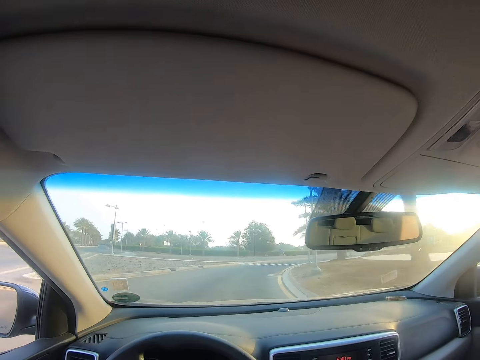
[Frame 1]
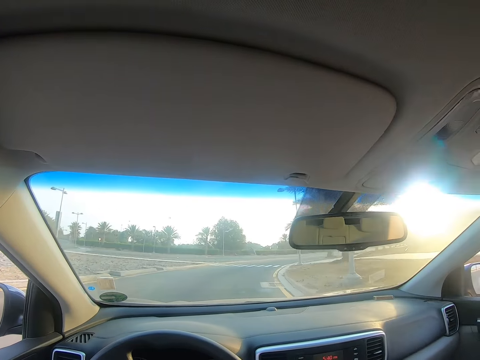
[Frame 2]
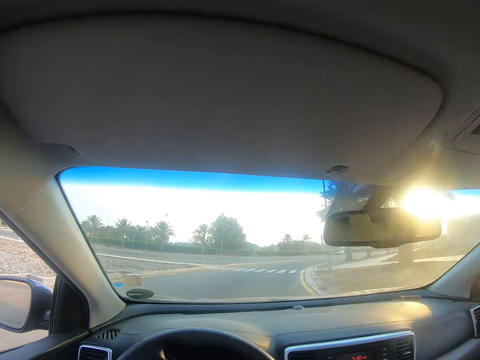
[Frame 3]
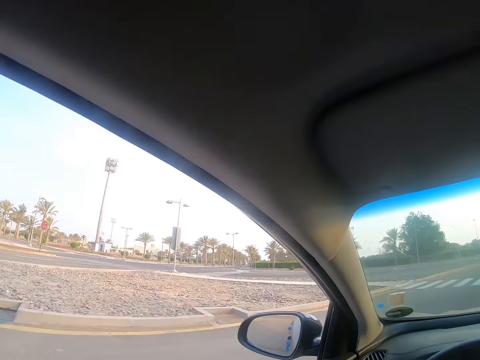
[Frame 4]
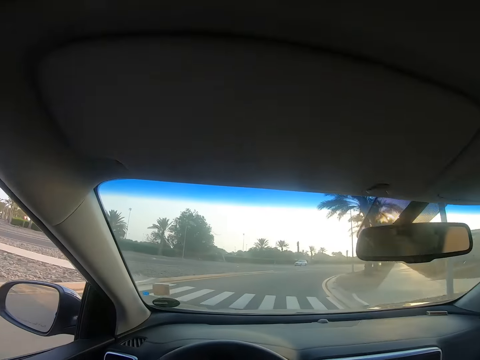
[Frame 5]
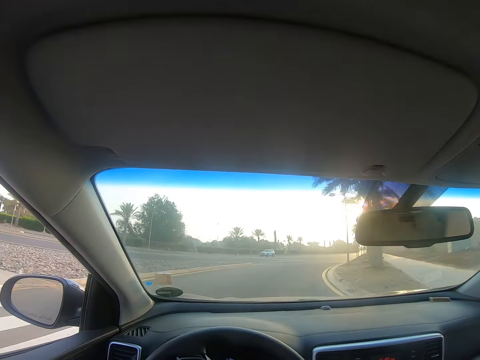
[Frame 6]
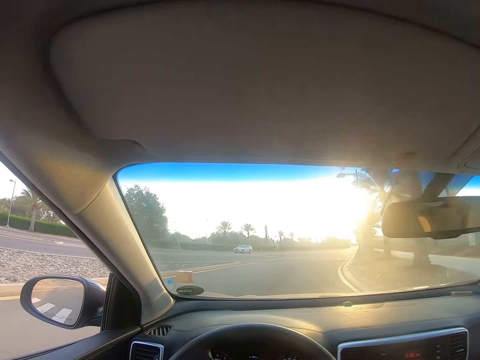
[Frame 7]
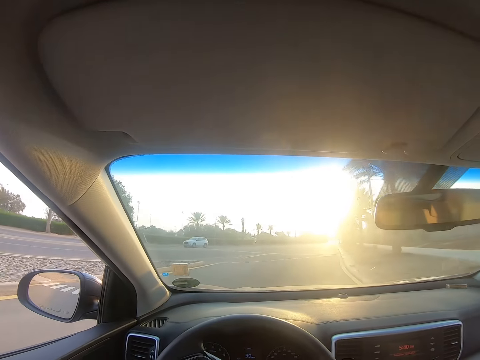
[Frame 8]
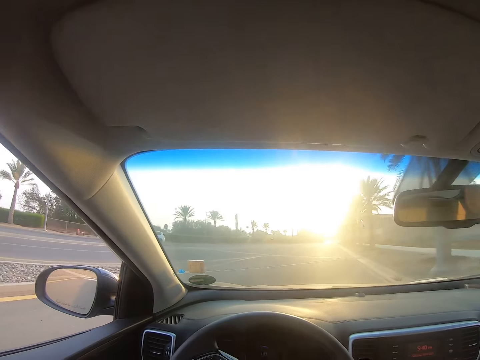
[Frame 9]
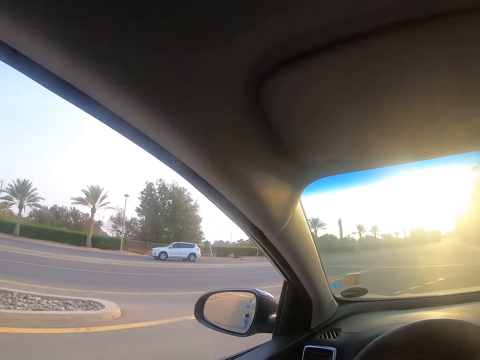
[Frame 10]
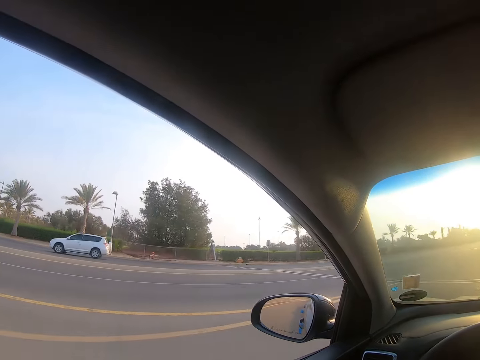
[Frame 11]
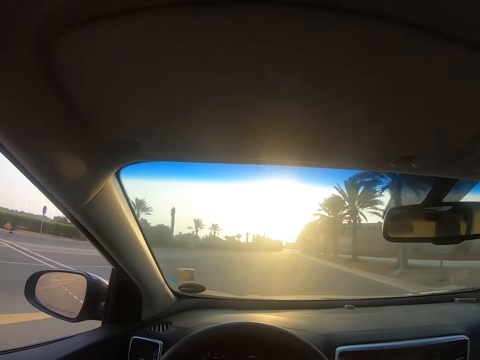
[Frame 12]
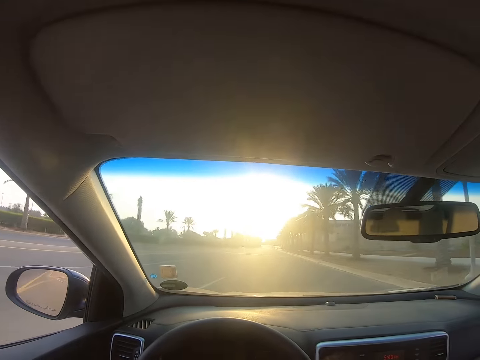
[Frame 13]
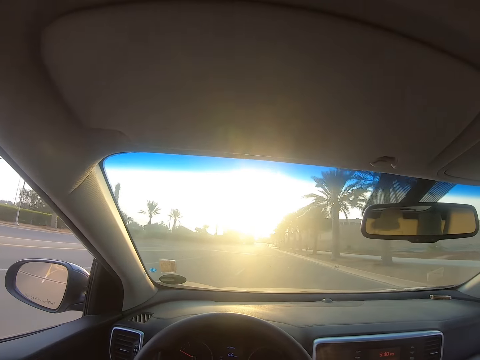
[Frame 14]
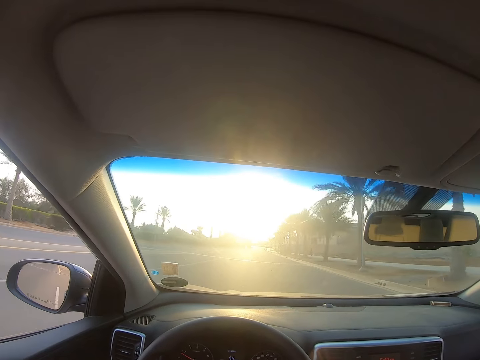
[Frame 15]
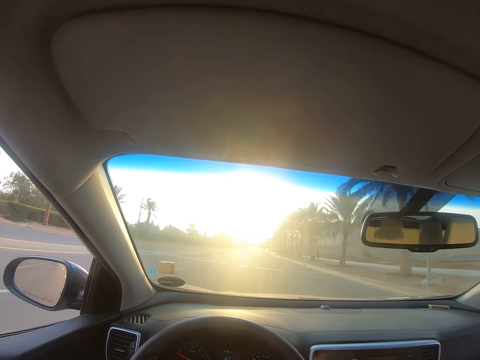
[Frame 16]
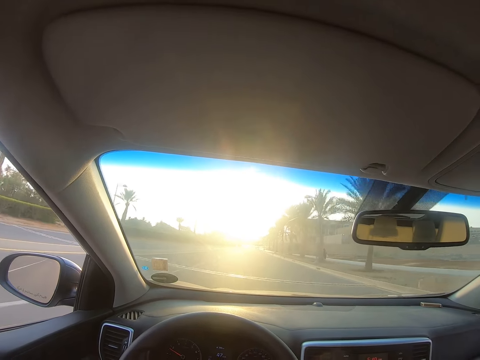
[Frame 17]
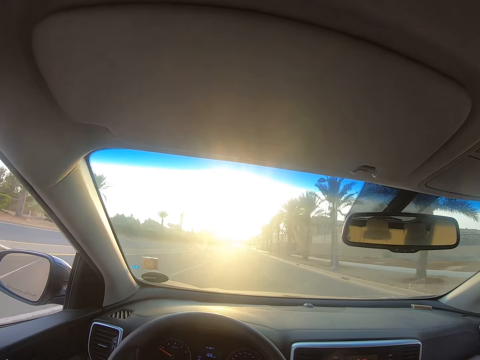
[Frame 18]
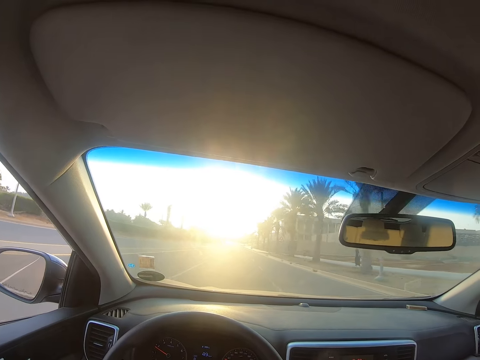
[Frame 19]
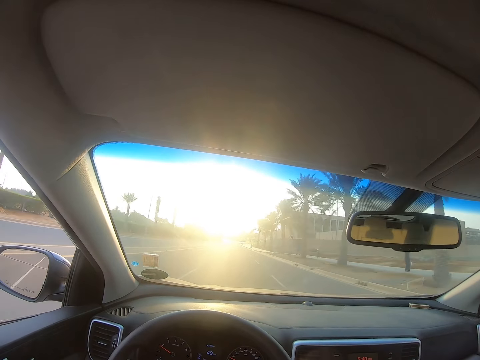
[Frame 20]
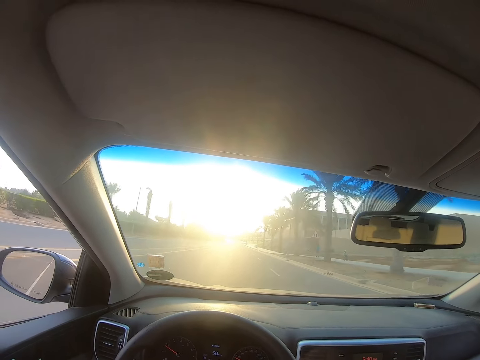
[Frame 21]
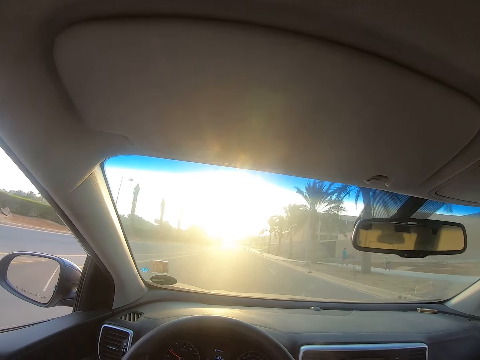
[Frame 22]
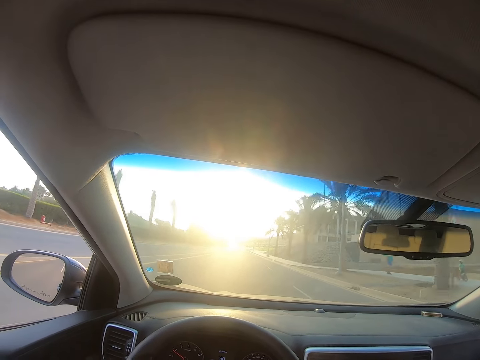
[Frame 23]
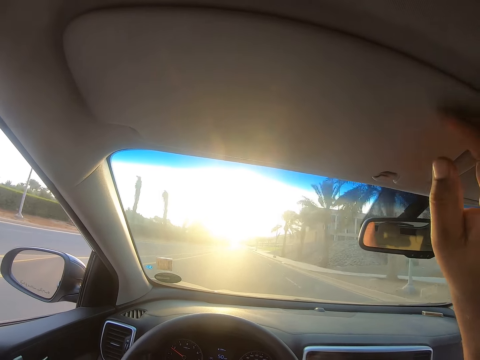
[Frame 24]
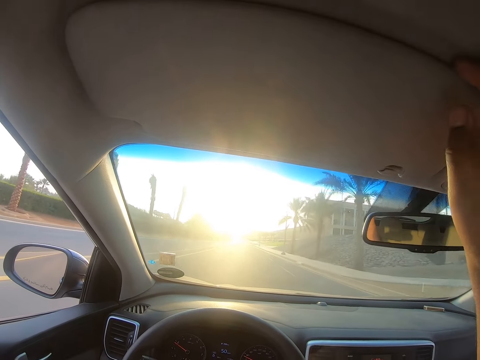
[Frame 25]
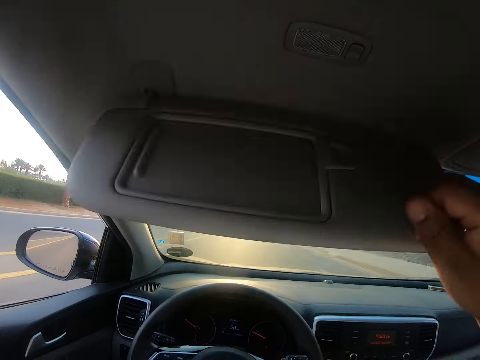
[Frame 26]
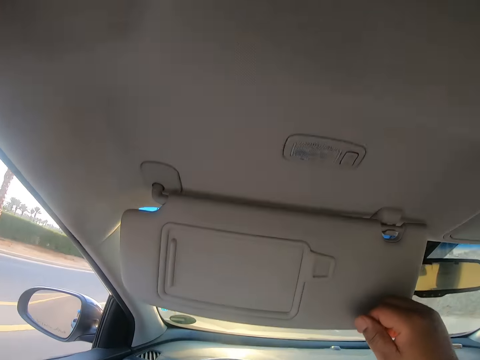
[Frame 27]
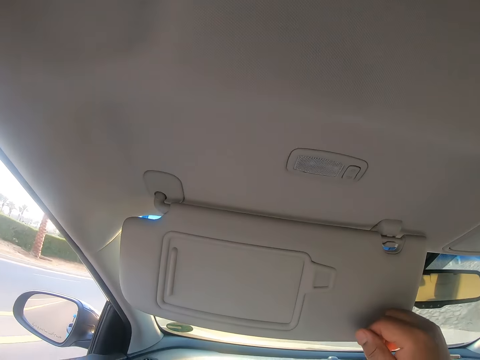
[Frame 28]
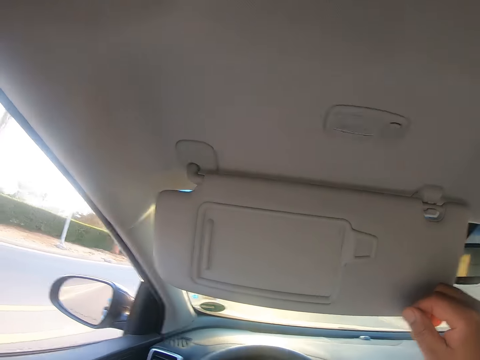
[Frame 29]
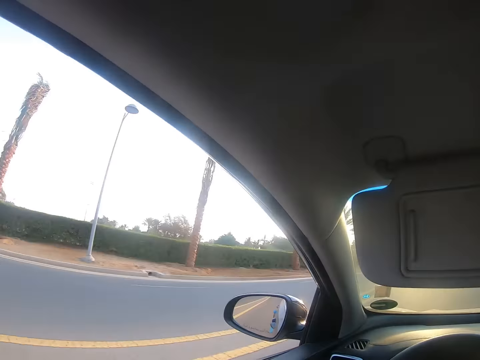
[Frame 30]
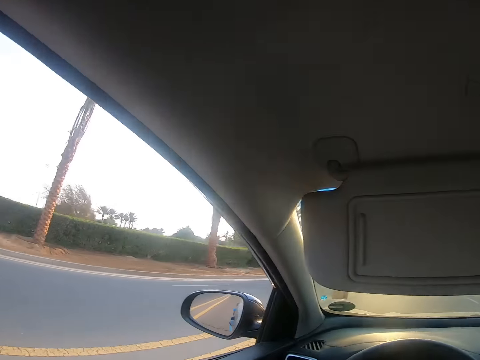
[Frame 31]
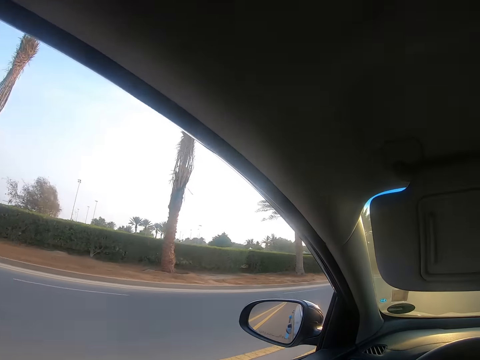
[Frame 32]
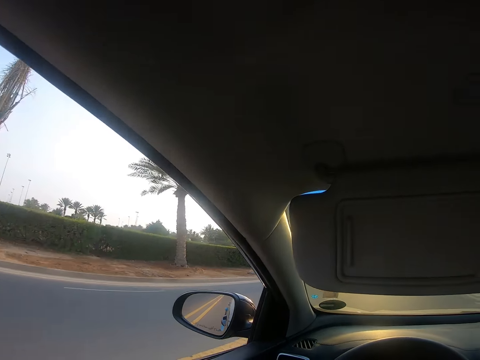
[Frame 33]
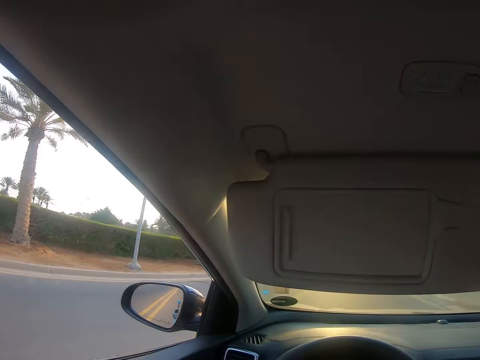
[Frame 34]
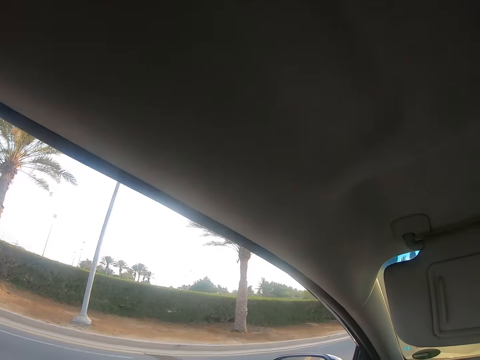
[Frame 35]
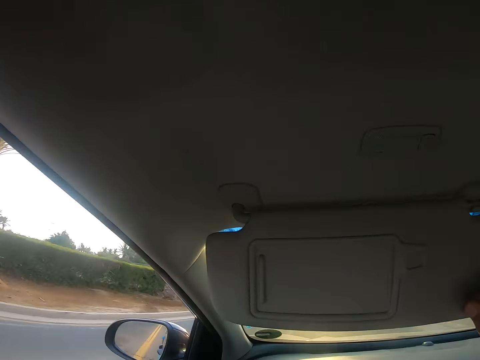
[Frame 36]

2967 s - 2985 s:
The camera wearer looks through the vehicle window. They look through the windscreen. They look through the vehicle window. They look through the windscreen. They unfold the sun shade. They hold the sun shade with the right hand. They look through the vehicle window.

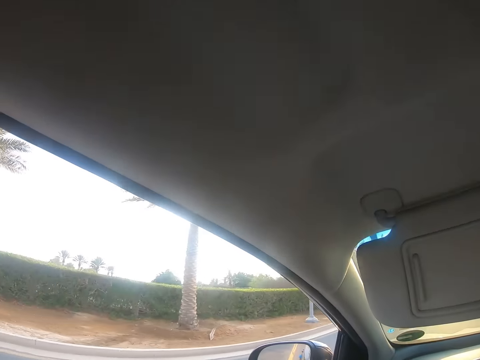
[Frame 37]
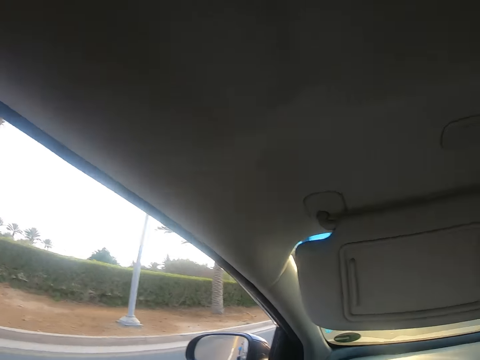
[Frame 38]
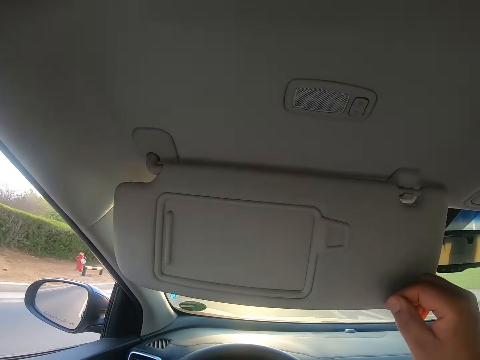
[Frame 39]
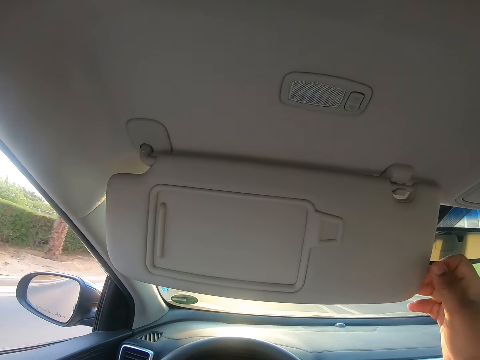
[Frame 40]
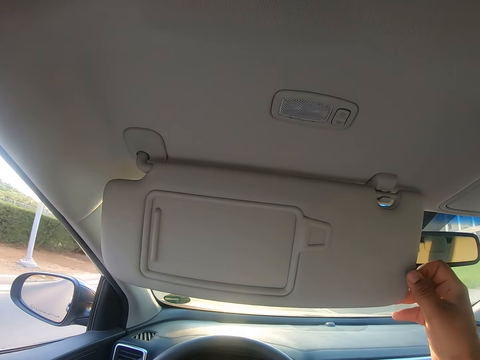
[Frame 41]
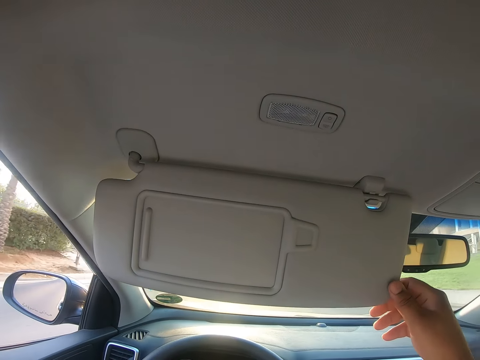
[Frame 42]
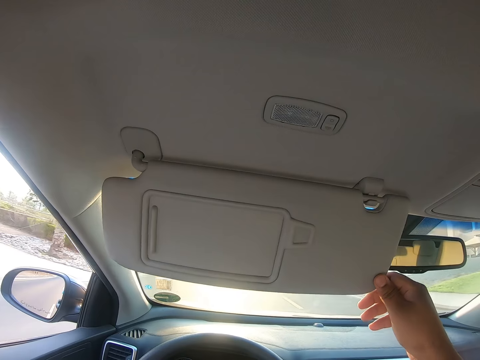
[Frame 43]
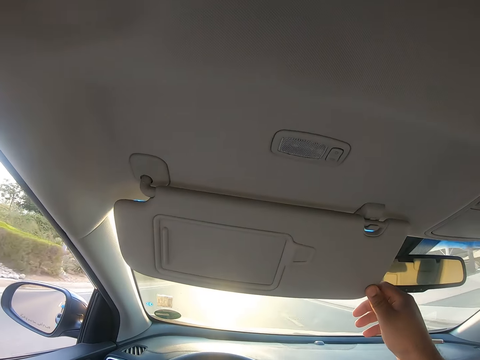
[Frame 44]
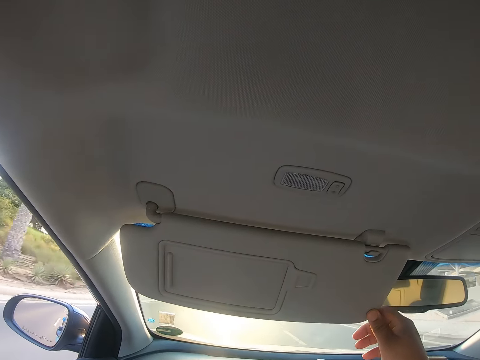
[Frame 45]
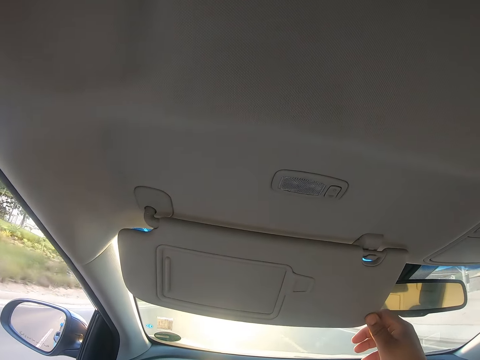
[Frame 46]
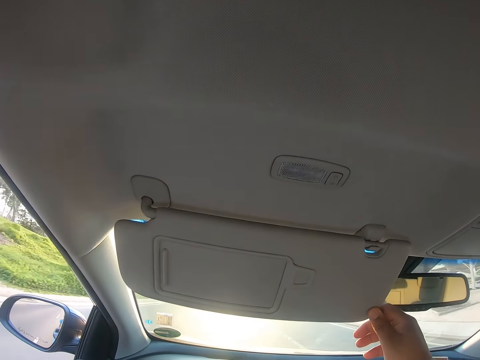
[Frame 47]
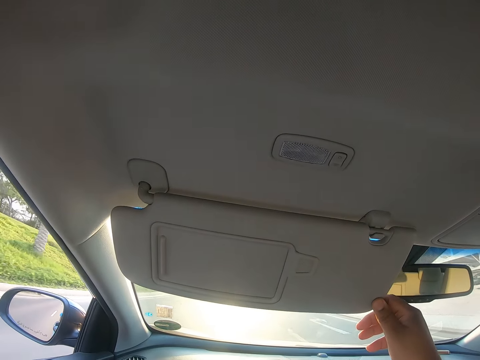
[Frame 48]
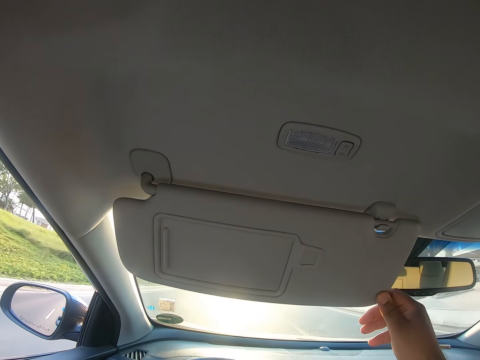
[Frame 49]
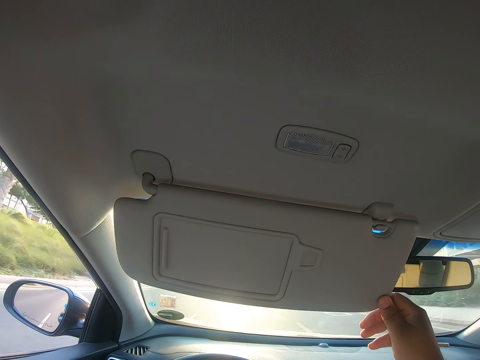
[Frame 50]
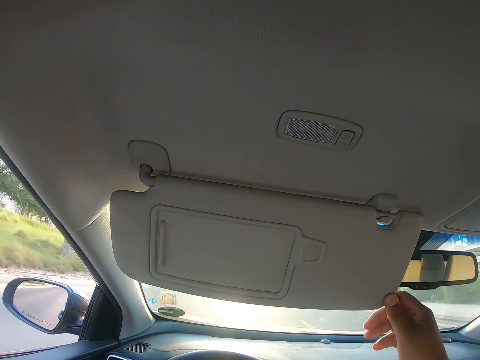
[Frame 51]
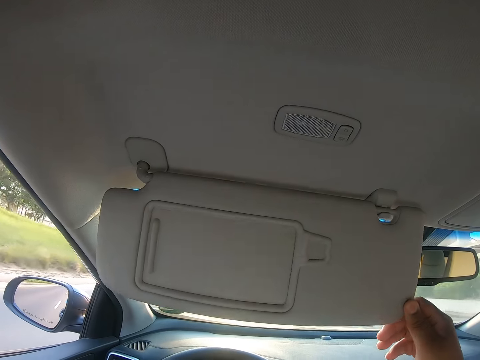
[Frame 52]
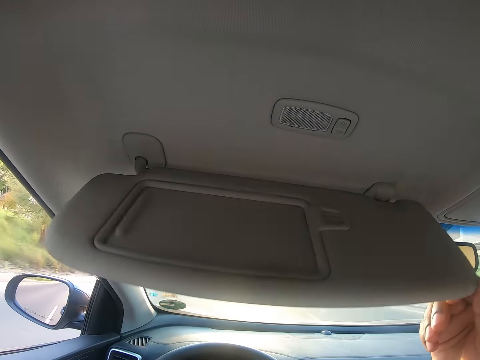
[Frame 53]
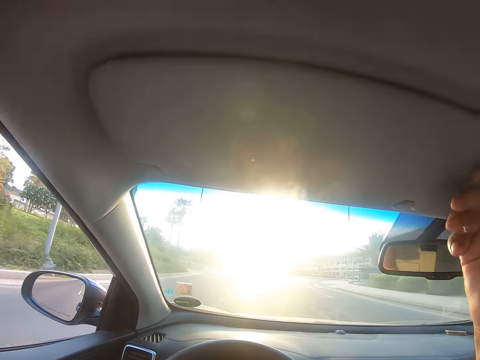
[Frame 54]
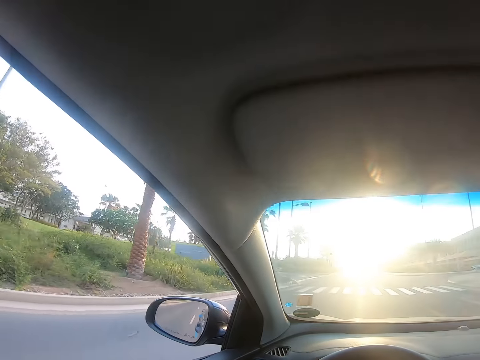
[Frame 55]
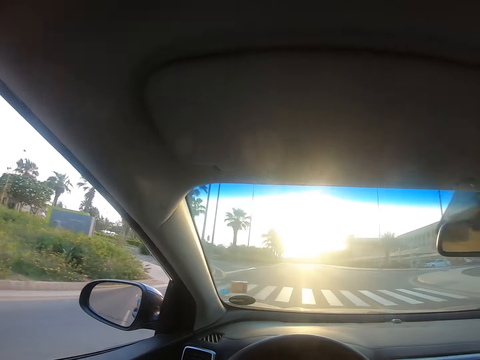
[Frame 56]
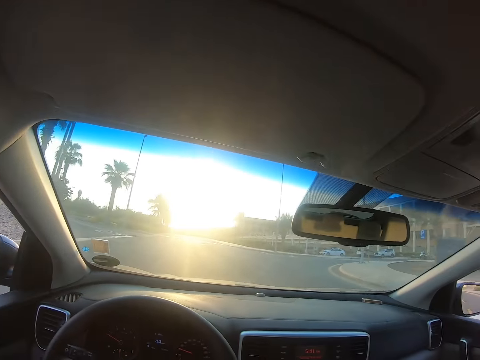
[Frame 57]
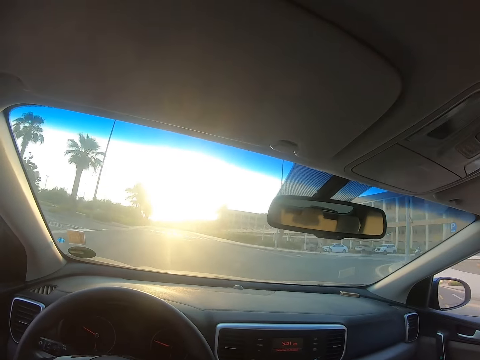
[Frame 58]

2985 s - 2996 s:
The camera wearer moves the sun shade. He flaps the sun shade. He closes something. He turns his head.
